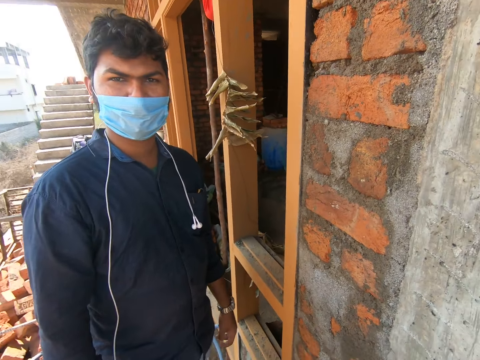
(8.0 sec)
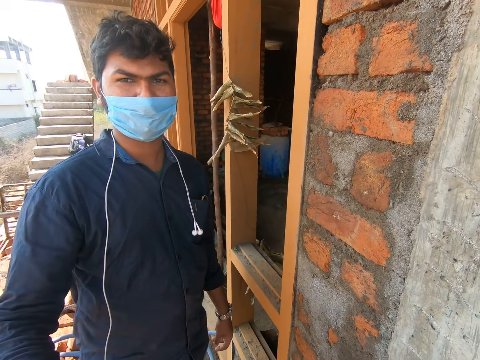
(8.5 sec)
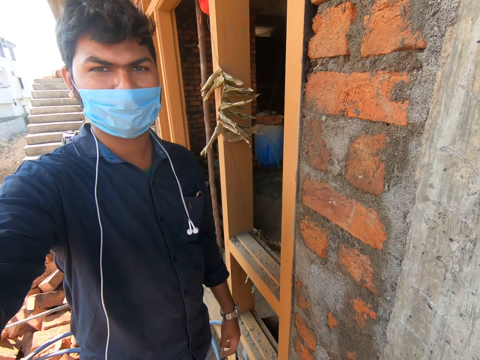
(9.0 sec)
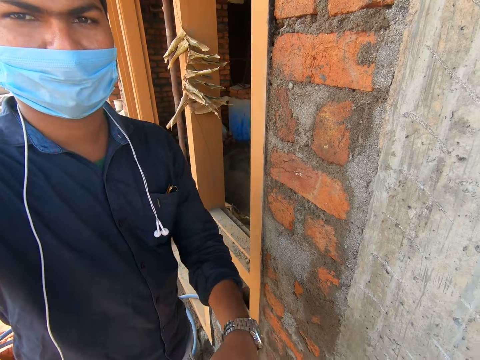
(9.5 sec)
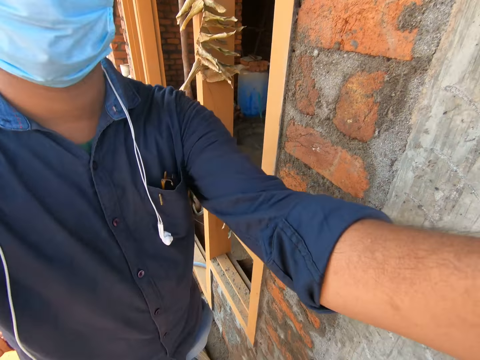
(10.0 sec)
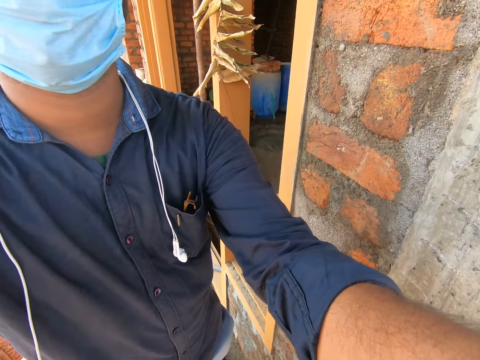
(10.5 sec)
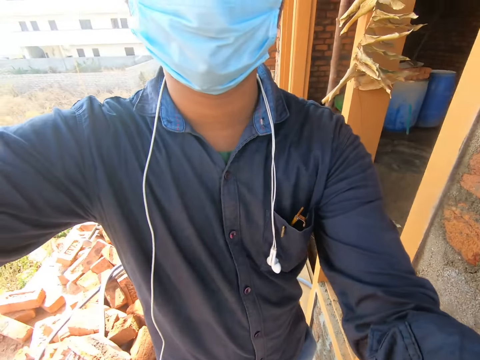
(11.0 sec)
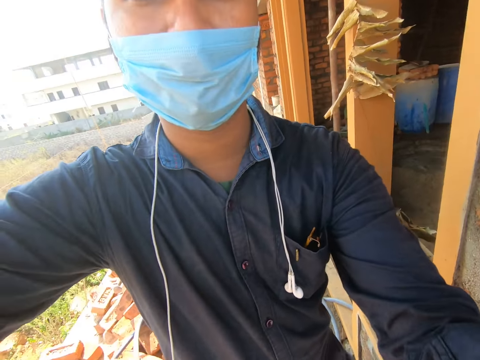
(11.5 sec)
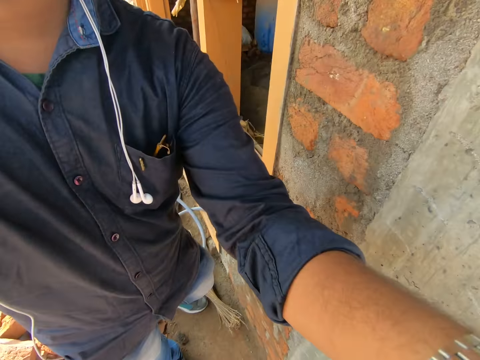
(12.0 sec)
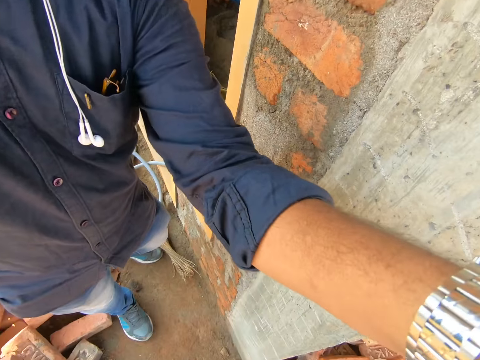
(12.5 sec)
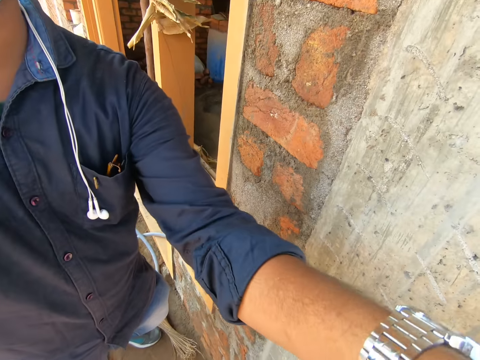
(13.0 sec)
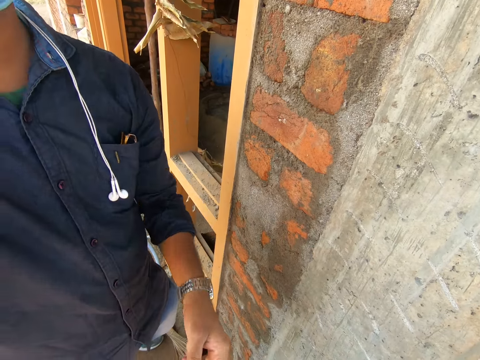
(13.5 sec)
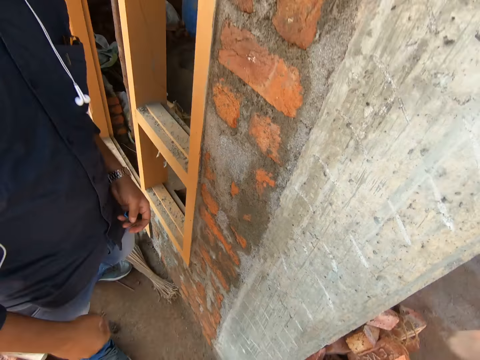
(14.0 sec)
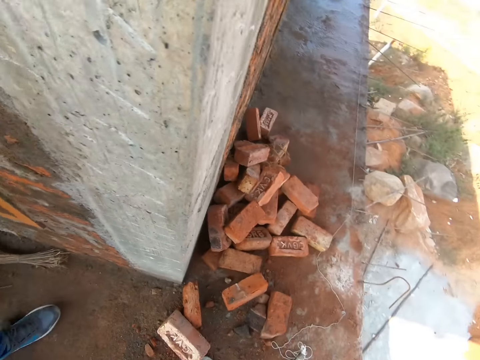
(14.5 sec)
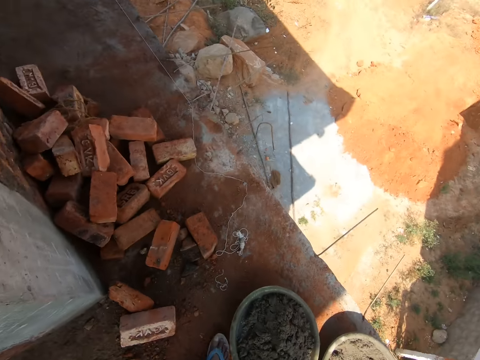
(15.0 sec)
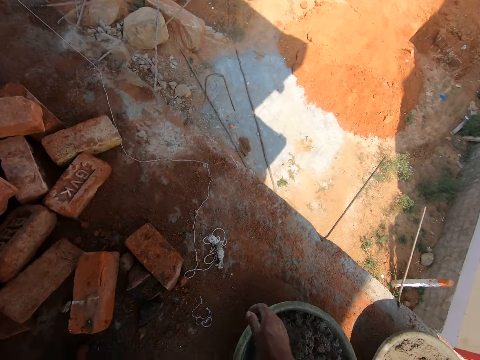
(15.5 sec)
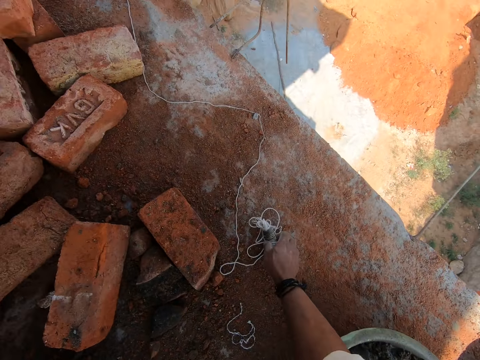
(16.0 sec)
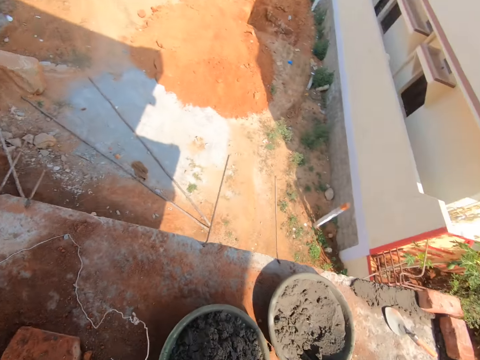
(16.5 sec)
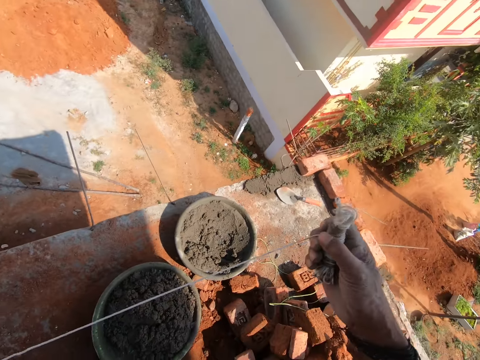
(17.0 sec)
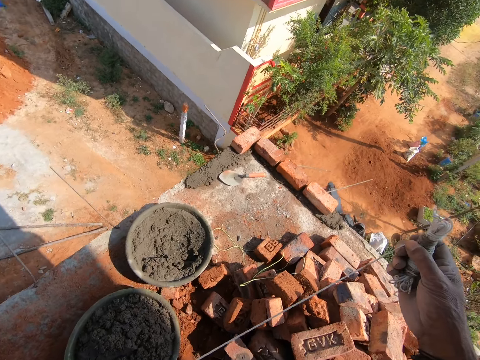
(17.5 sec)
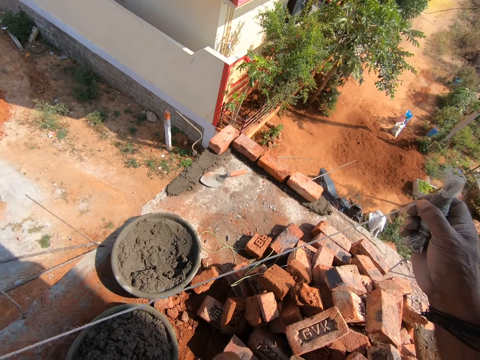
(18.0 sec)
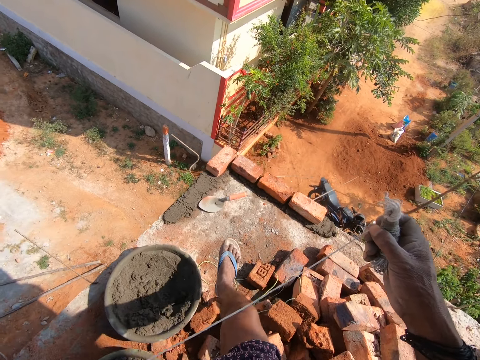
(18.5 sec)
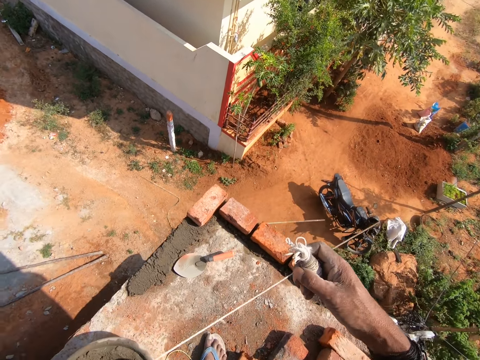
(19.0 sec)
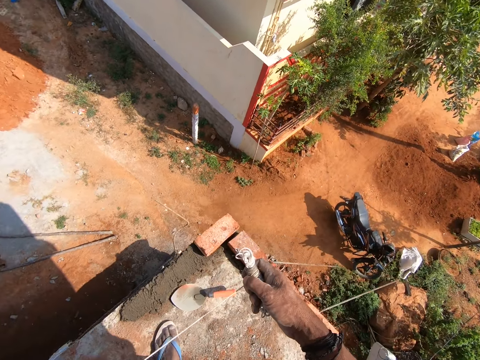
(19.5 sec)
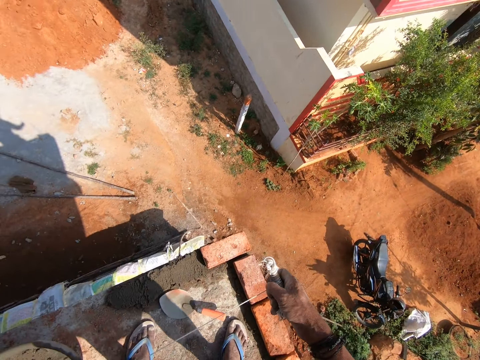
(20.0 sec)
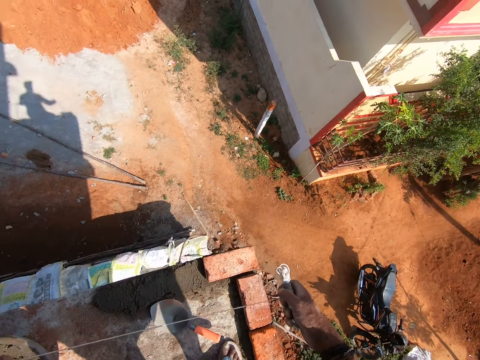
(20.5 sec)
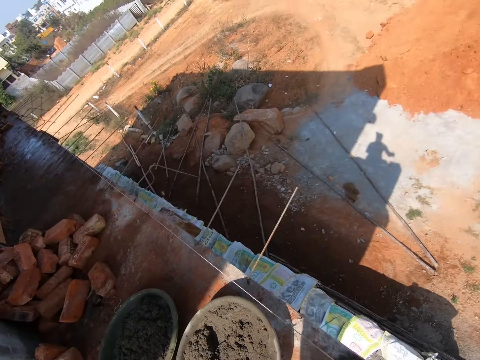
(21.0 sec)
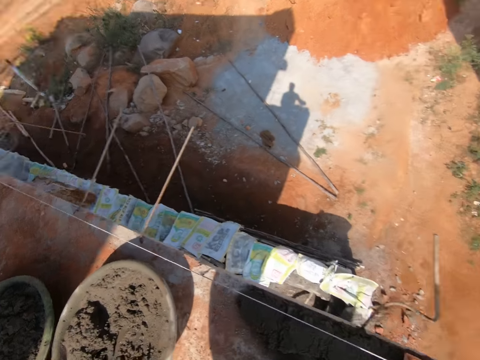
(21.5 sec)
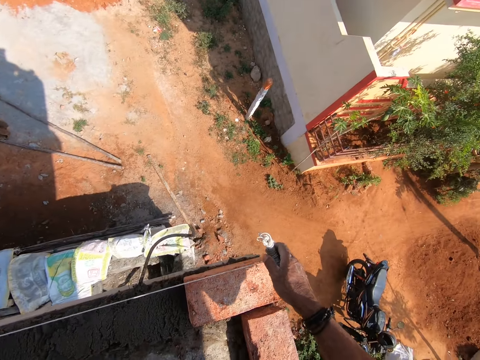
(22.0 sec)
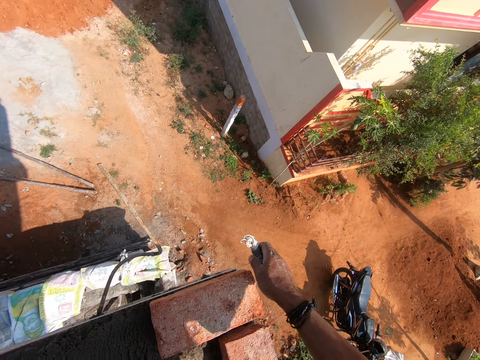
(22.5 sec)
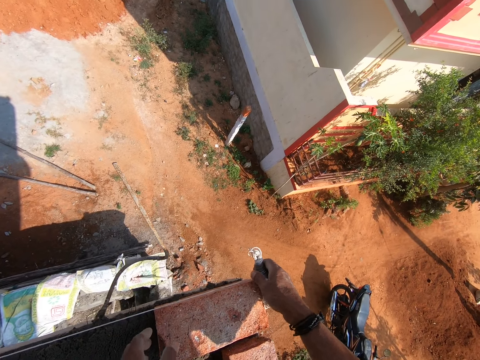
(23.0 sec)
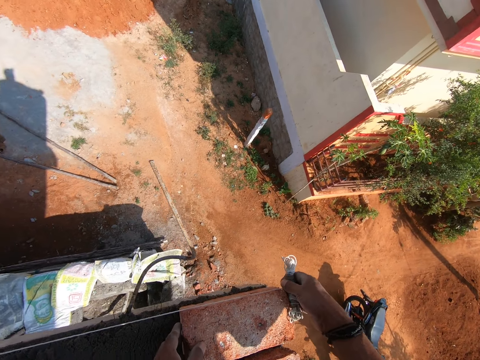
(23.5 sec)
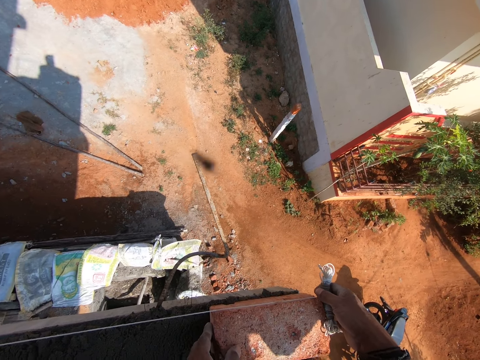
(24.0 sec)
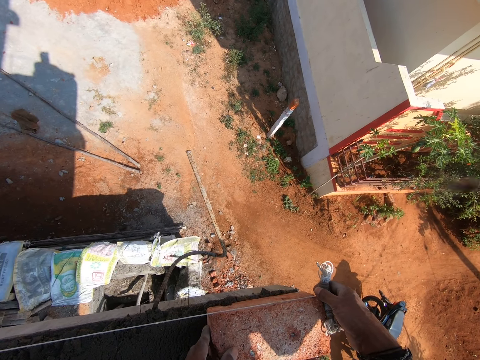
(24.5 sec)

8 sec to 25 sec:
A man fixes the camera wearer's camera. The man talks to the camera wearer. The camera wearer turns towards the basin. They bend towards the ground and move a hand down. They hold the string. They pick up the plumb bob. They lift the string up and stand up. They pull on the plumb bob. They walk towards the bricks. They look around. They pull the string and look down. They hold the plumb bob against the brick. They measure the wall with the plumb bob together with another man. They hold the brick and place the string on the brick.

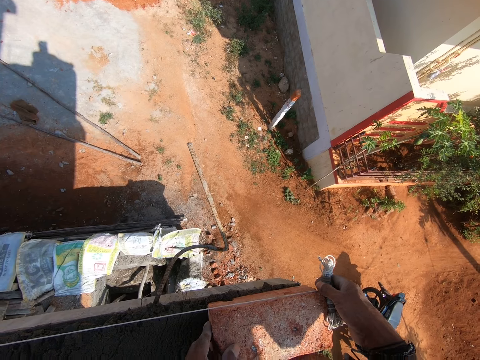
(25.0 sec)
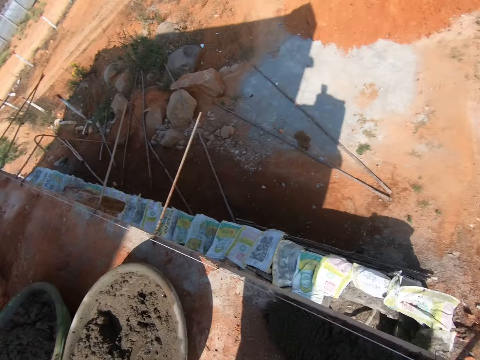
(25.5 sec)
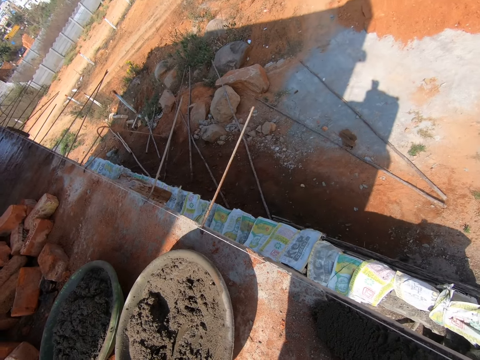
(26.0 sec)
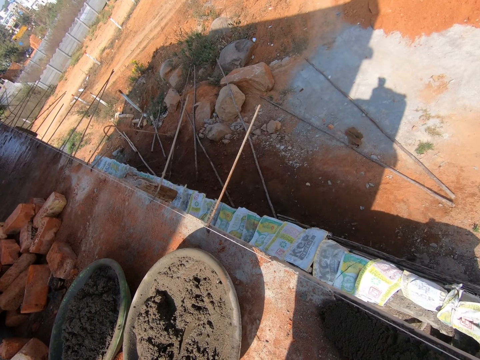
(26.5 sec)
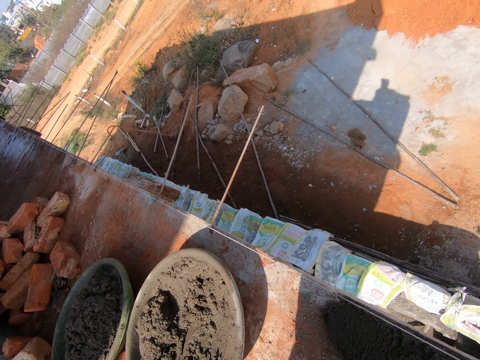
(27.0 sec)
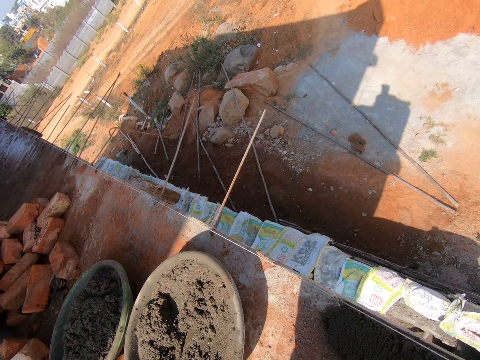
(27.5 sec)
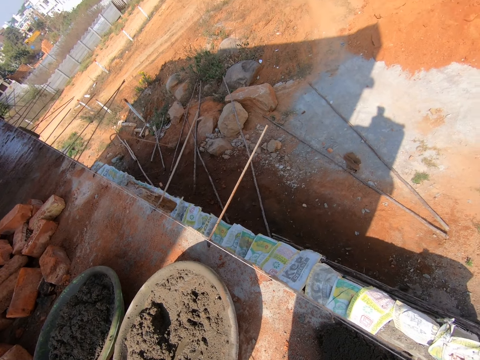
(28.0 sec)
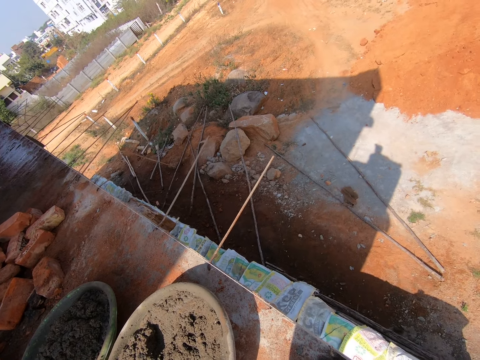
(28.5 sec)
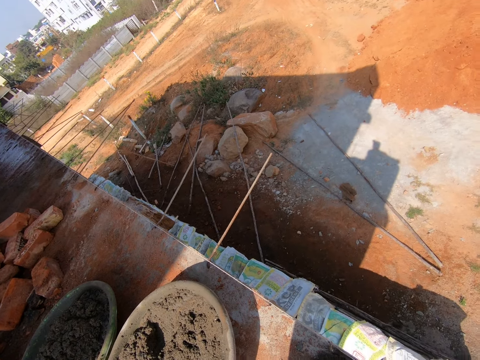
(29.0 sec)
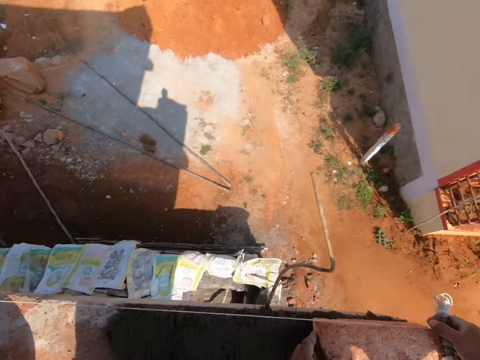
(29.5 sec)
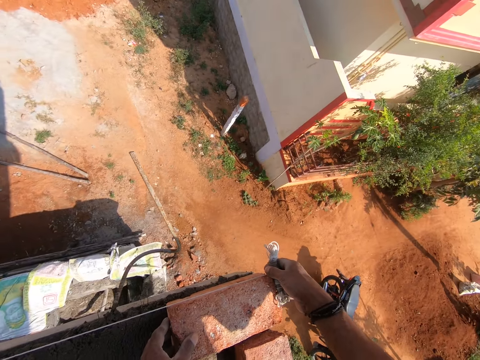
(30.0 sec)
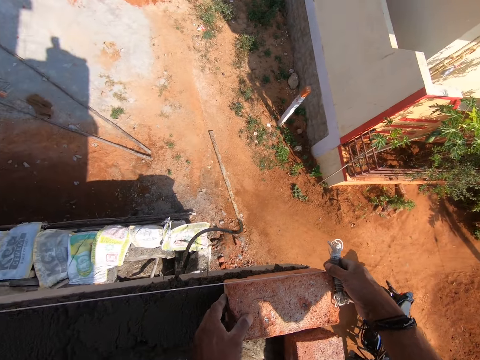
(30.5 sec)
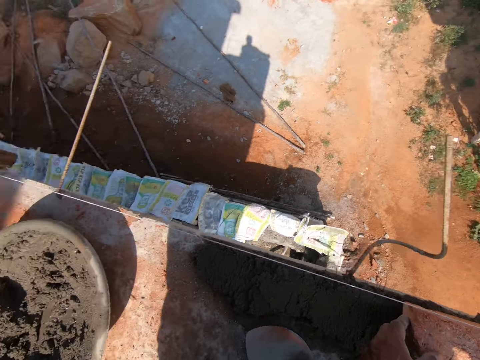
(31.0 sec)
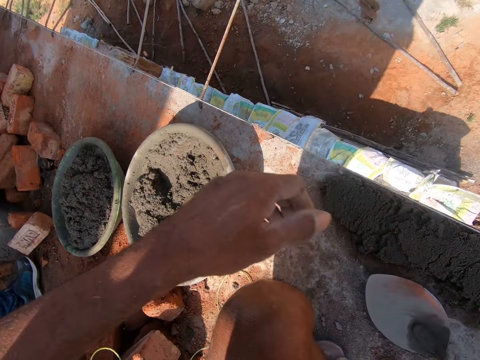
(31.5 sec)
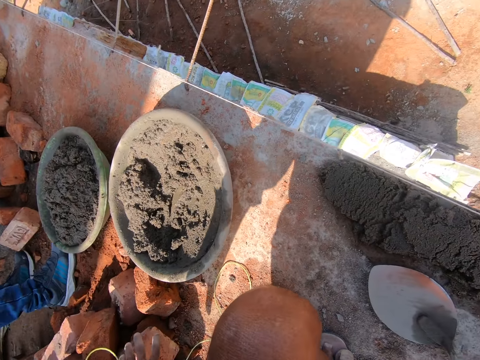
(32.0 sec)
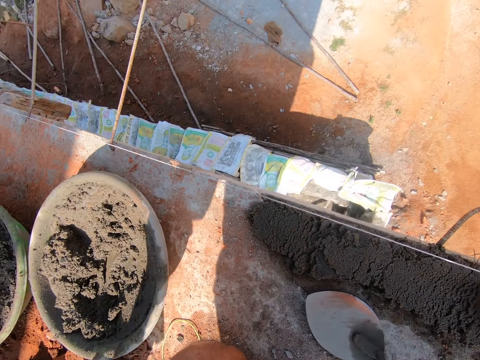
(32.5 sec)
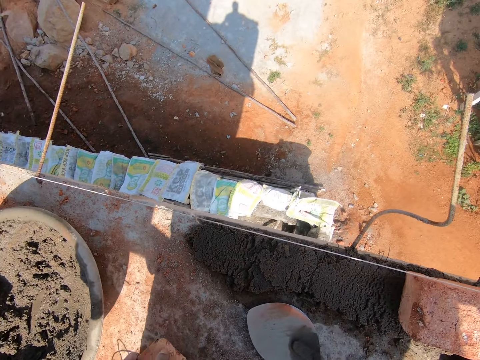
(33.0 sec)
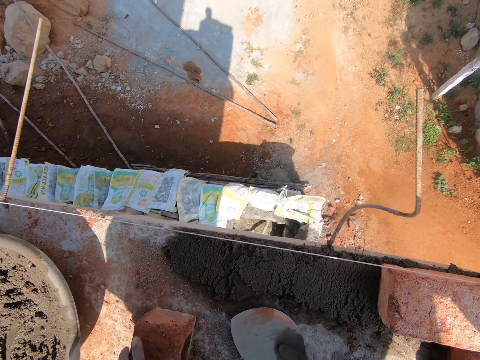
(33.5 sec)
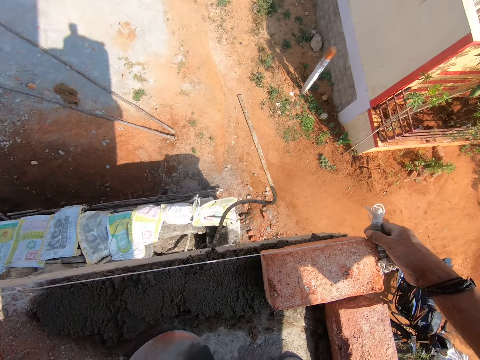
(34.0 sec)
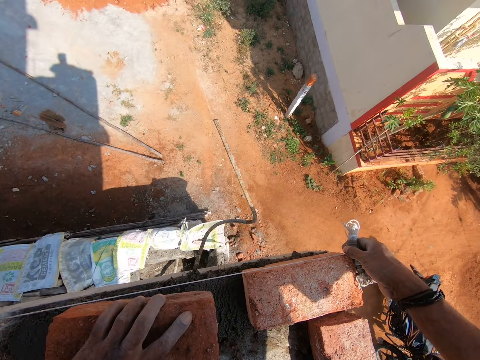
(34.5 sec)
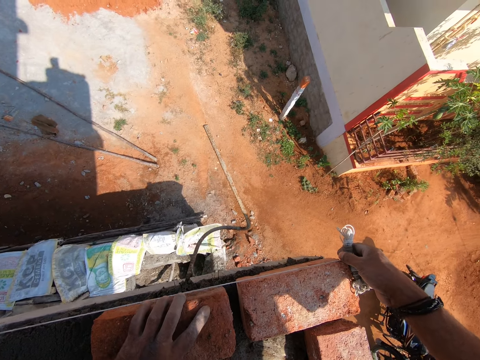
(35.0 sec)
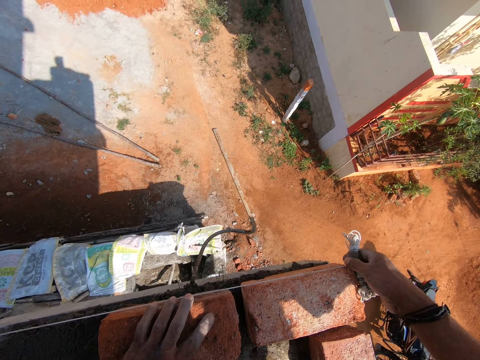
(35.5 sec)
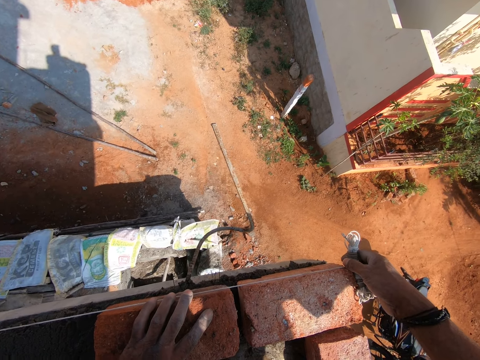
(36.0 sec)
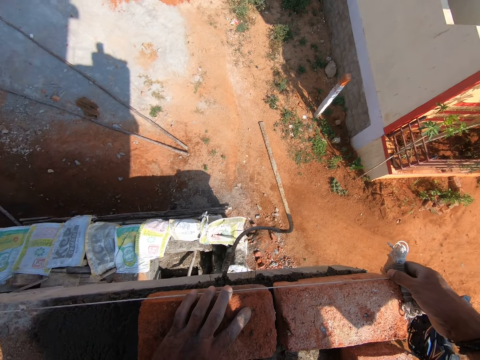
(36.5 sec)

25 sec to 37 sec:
The camera wearer moves the brick. They look aside. They talk to a man. They adjust the position of the brick. They look down. They measure the wall with the plumb bob together with the man. They lift a hand up and move a hand down. They hold the brick. They drag the brick towards themselves. They move the brick forward and place the brick down. They pick up the brick. They place the brick on the concrete. They move the brick.
